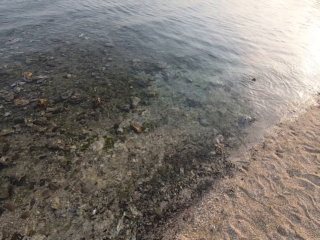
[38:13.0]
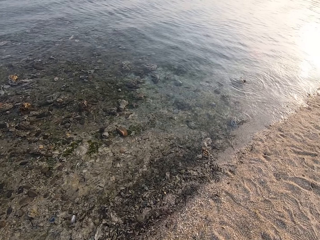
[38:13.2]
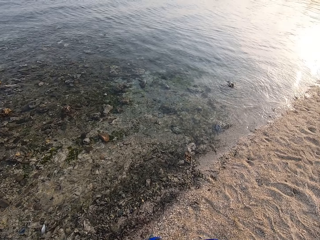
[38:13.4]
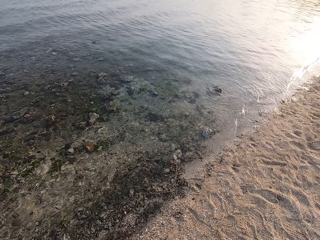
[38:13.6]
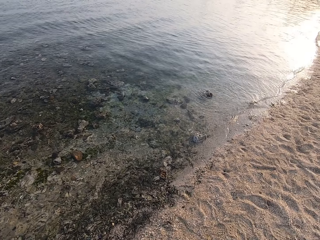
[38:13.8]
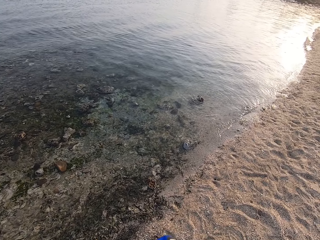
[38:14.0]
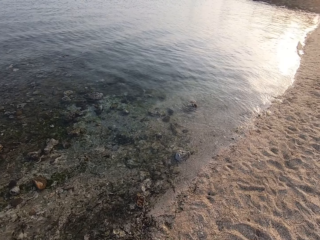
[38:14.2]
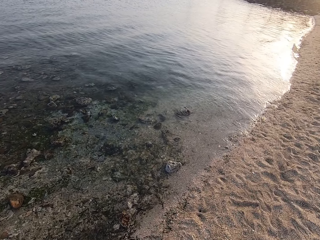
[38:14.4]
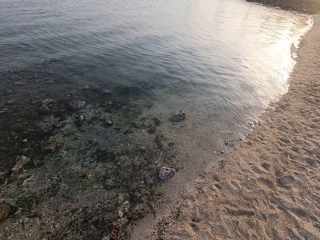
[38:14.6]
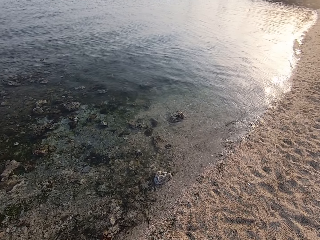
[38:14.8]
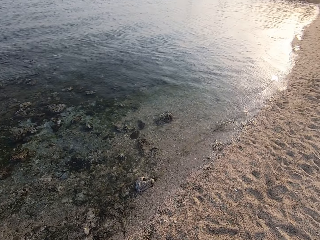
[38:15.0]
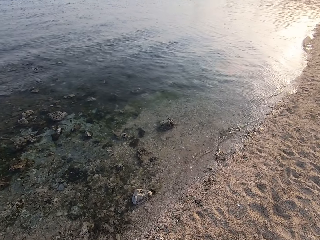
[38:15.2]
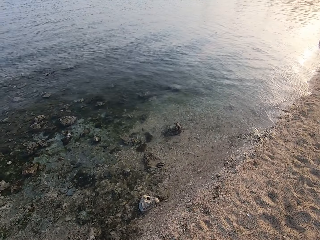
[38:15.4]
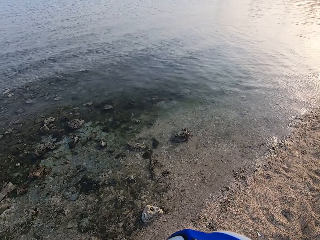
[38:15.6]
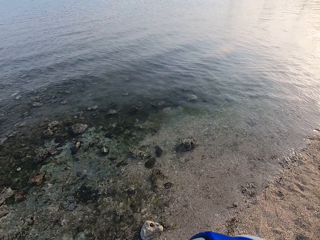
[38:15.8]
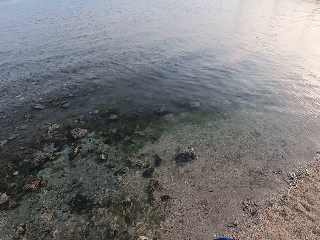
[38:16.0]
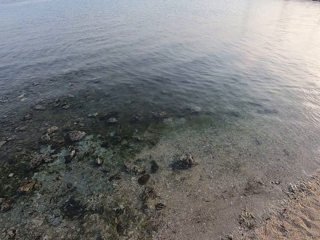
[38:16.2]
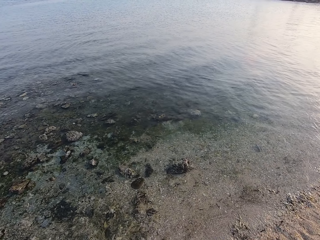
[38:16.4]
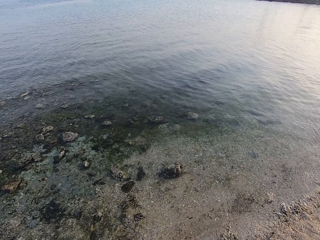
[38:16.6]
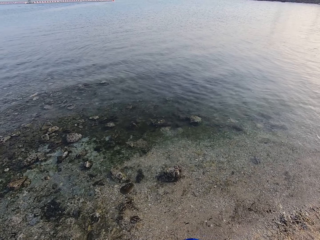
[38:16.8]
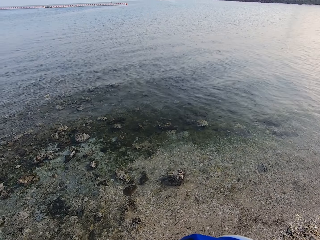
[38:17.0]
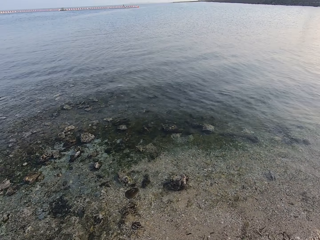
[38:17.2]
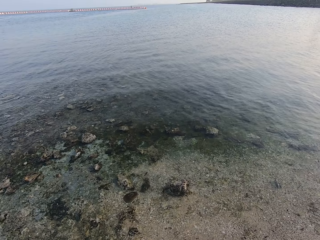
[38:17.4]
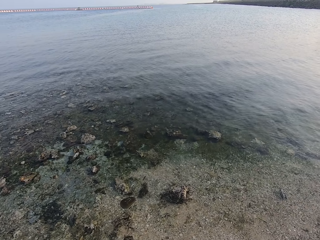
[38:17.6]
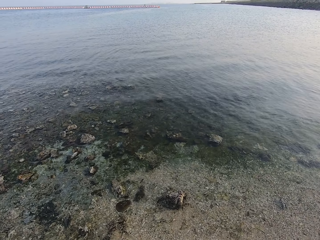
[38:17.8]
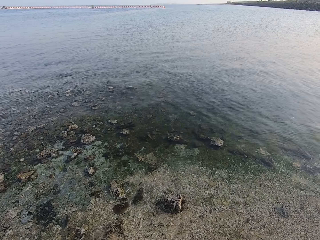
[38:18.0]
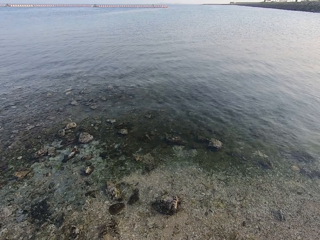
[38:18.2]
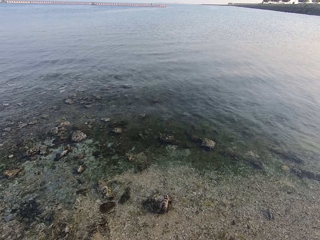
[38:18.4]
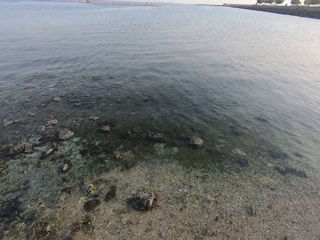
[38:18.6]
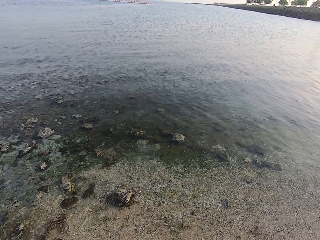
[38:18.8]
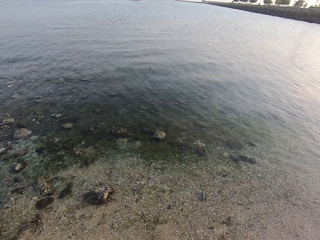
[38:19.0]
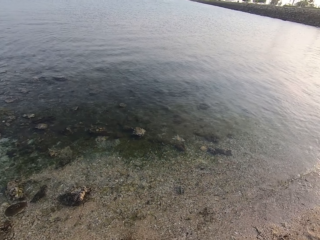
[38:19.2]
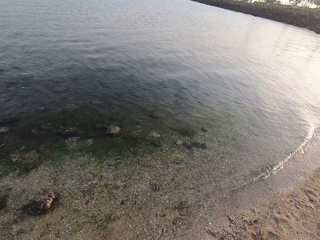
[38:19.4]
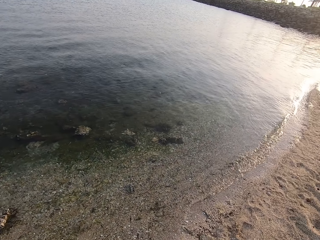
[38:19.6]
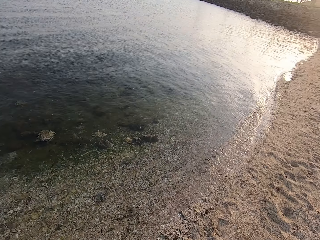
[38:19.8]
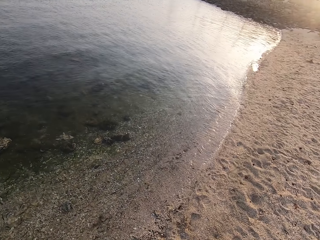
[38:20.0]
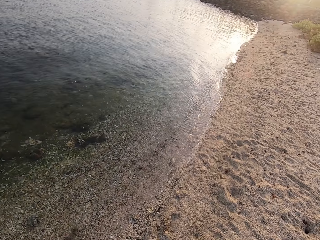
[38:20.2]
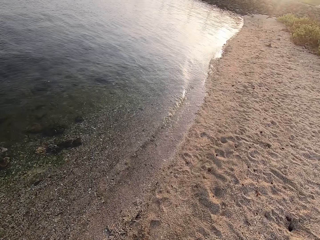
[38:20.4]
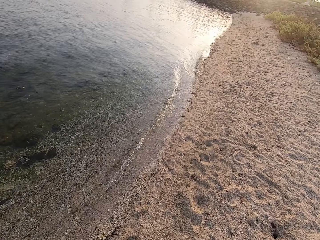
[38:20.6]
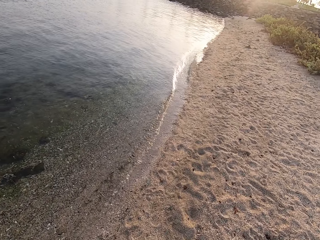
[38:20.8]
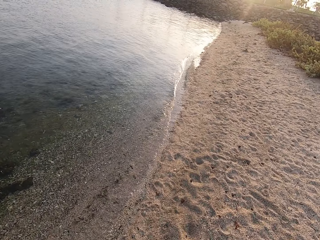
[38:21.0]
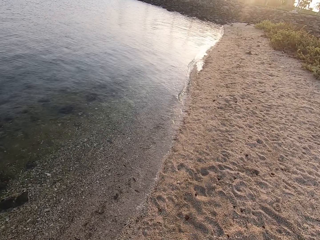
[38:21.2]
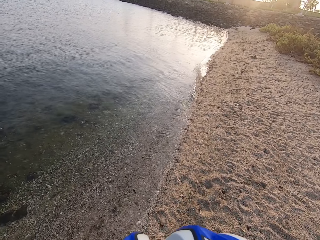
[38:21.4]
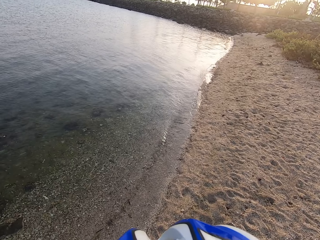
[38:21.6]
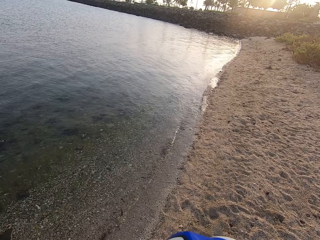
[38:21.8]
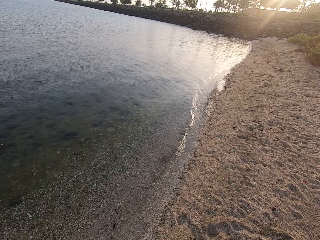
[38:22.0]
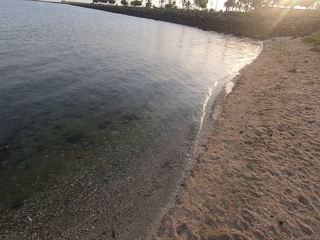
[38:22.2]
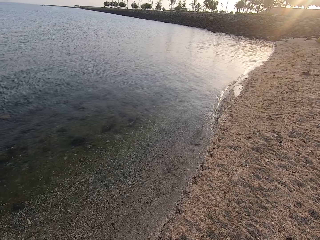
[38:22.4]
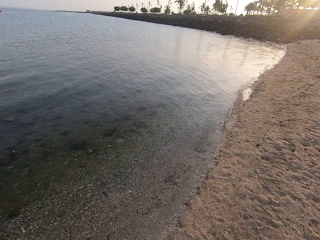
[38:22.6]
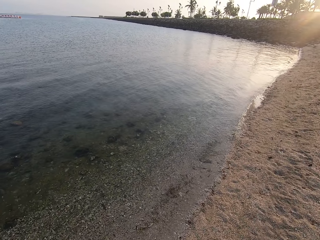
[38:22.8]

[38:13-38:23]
The camera wearer walks around.

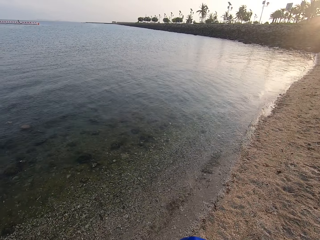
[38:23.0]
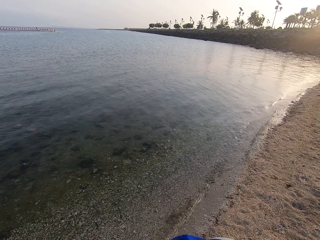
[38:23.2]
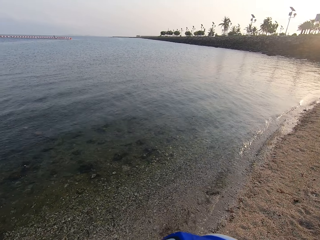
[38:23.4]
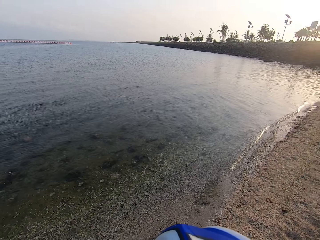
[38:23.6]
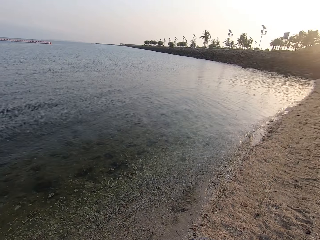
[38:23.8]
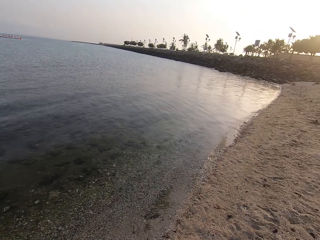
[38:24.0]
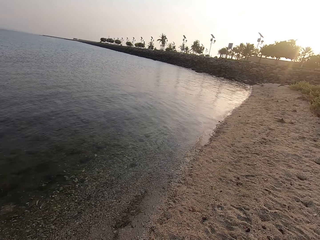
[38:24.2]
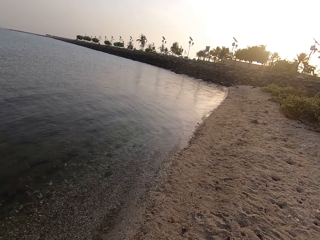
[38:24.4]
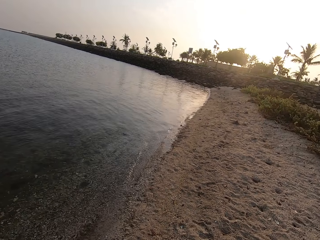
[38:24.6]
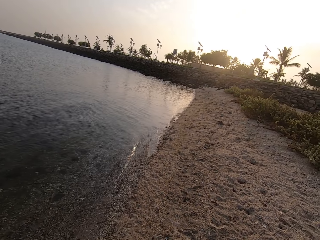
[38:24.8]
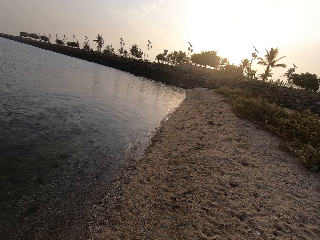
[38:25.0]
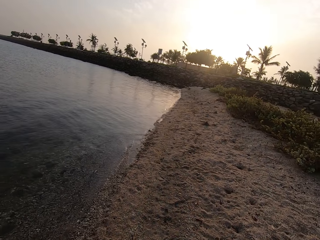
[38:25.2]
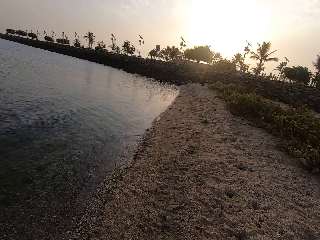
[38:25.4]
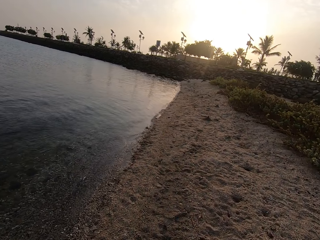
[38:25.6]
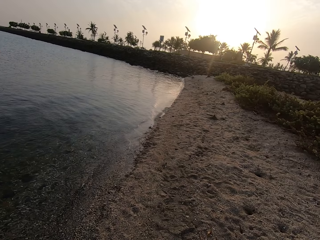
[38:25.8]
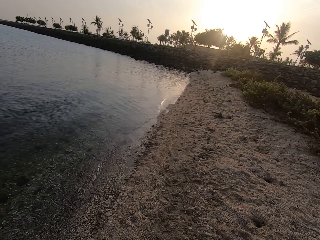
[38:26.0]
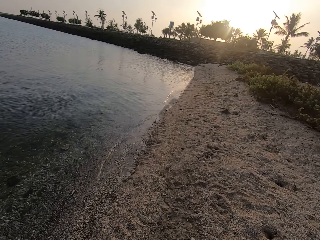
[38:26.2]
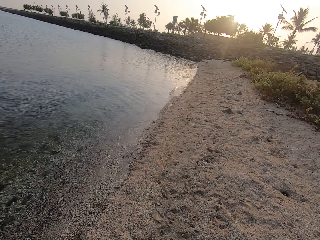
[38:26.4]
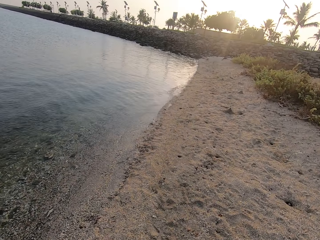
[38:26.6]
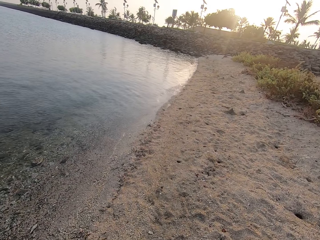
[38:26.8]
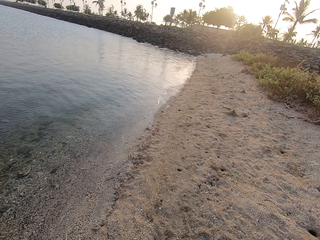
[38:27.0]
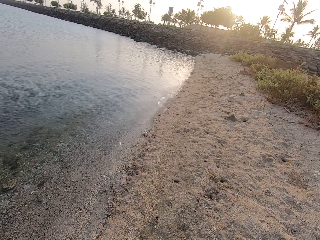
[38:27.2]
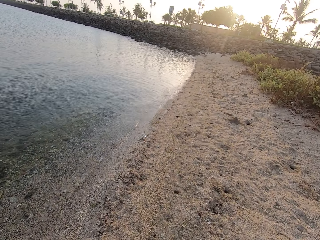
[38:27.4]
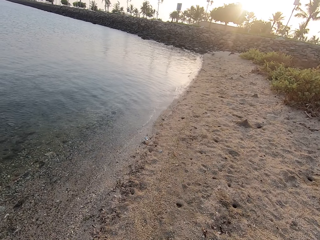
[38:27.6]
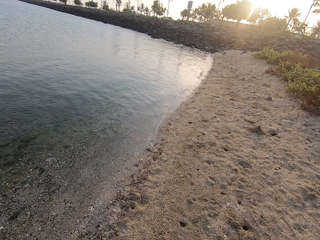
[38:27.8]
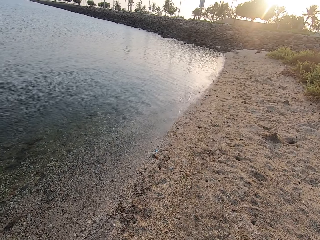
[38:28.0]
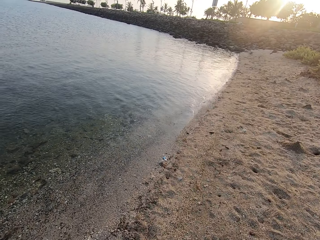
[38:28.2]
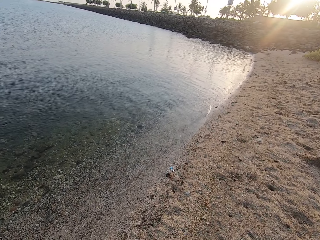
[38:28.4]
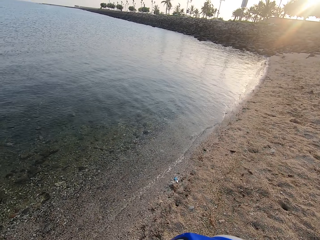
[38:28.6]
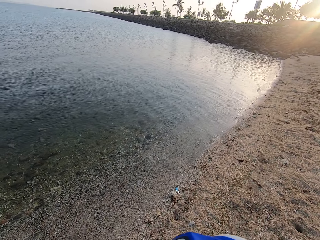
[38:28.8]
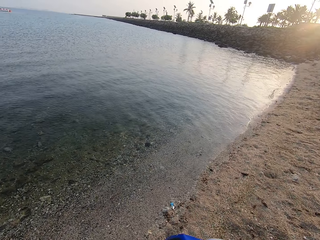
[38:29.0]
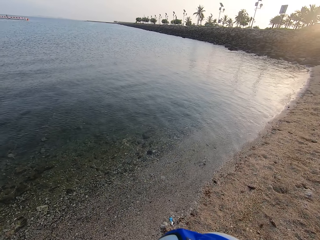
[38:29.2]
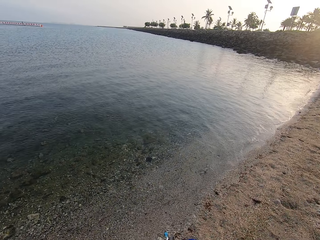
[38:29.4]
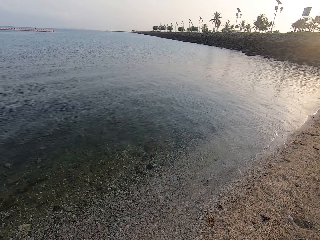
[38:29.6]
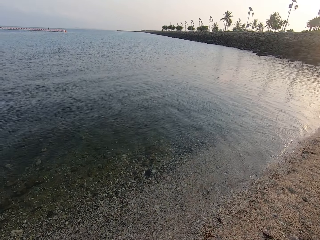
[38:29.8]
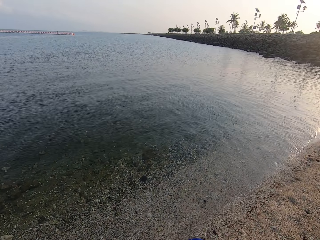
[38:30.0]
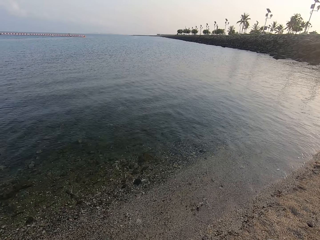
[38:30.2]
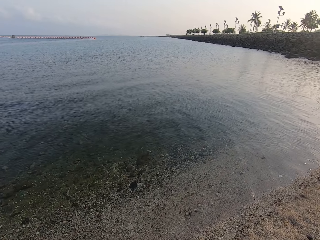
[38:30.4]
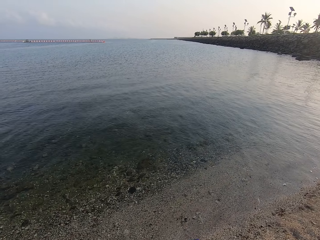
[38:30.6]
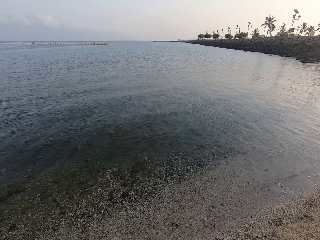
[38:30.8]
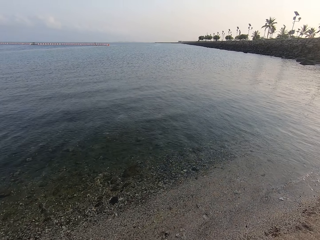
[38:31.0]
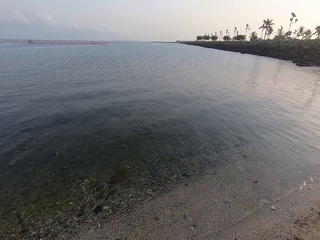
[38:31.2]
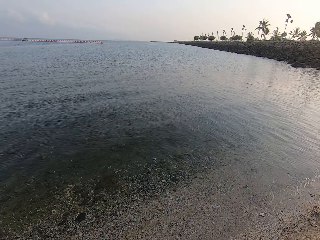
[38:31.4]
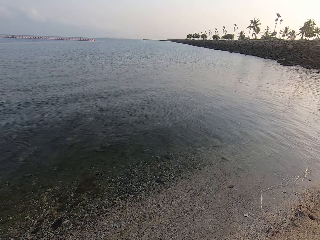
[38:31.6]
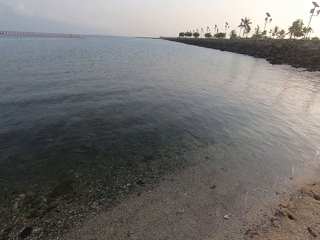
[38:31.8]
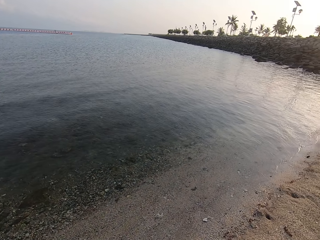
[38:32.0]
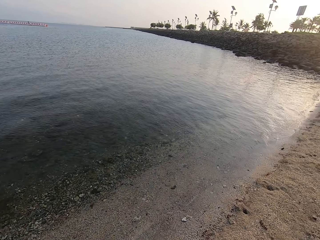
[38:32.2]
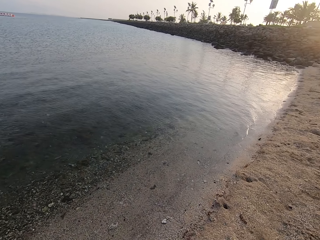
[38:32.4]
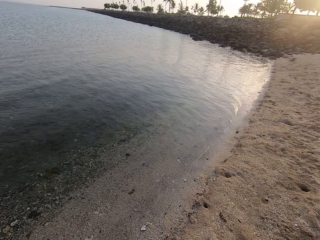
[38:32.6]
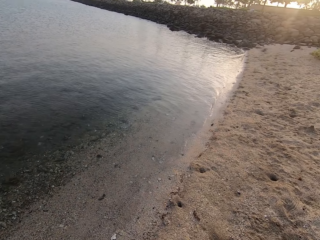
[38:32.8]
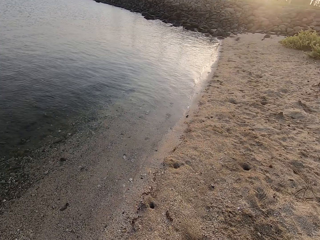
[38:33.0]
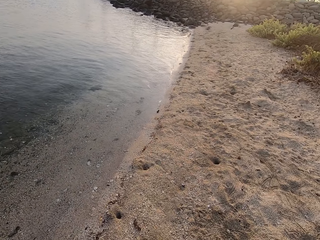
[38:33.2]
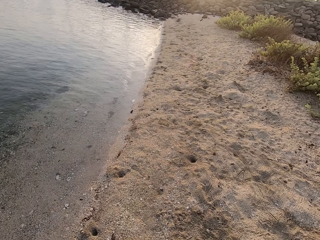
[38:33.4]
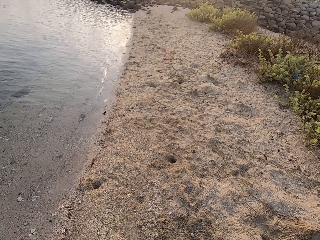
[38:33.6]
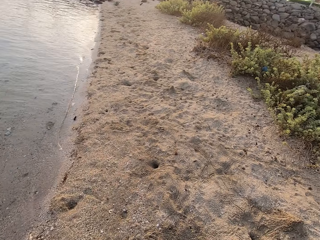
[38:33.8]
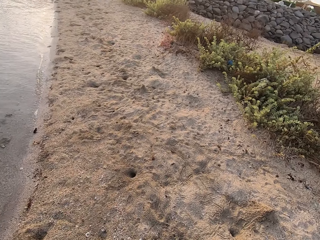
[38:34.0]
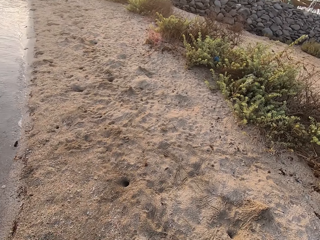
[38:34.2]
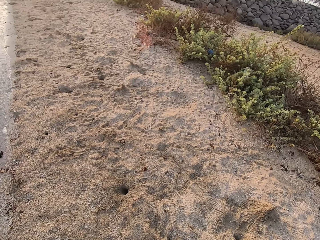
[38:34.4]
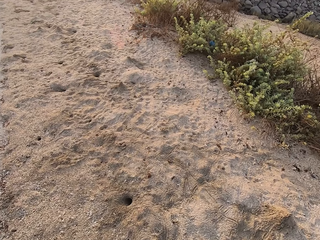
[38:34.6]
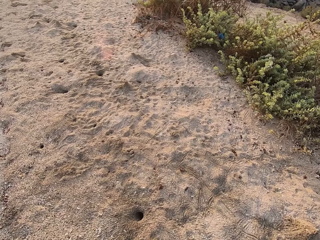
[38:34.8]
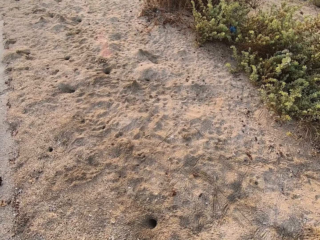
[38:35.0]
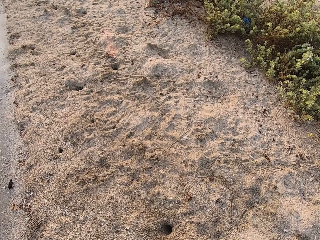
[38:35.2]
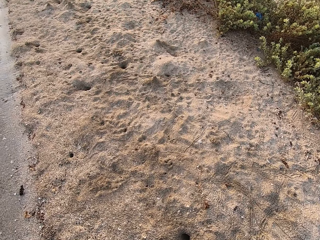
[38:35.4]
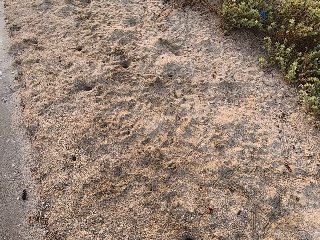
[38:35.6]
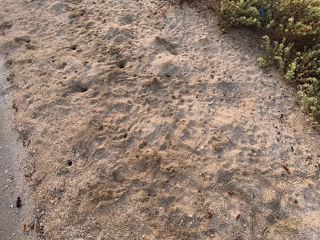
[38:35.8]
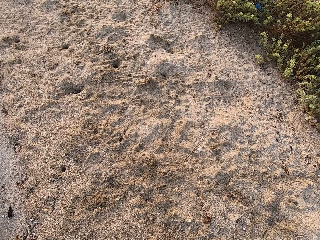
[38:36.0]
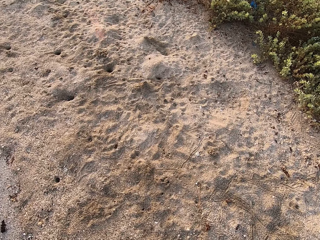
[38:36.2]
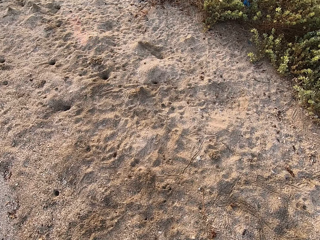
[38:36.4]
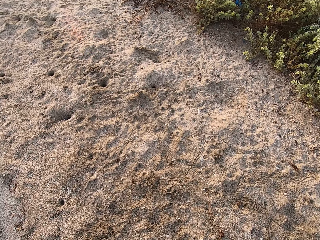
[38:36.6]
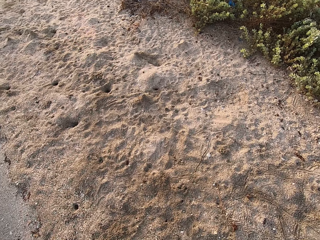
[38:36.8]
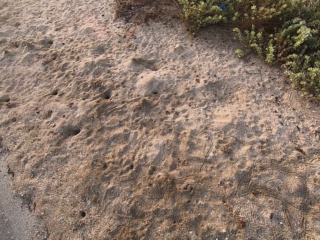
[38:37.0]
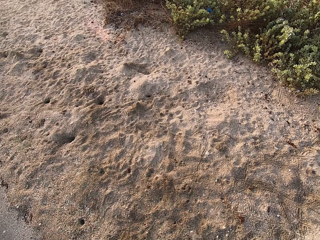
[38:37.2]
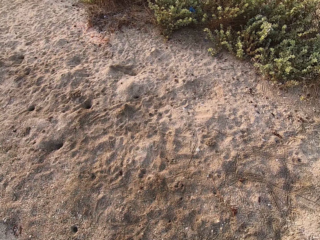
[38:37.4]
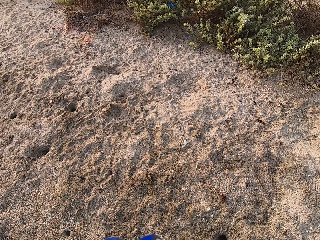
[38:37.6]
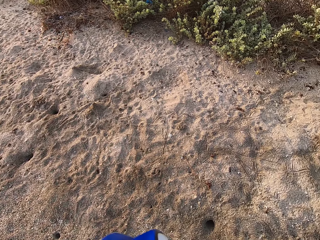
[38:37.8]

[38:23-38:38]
The camera wearer looks around. They turn around.
